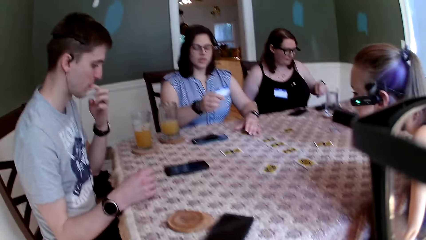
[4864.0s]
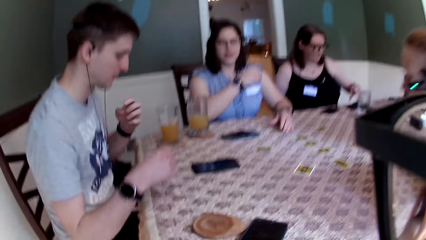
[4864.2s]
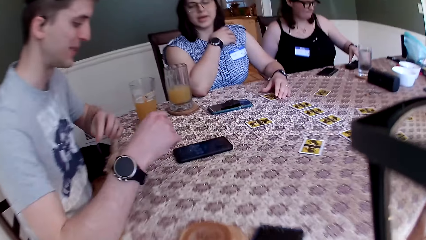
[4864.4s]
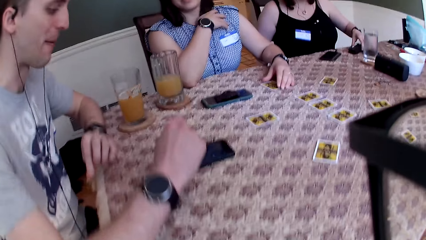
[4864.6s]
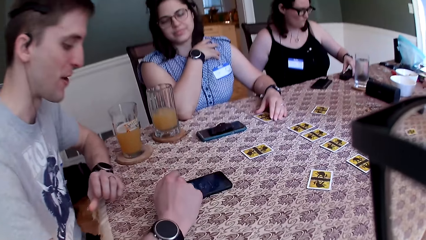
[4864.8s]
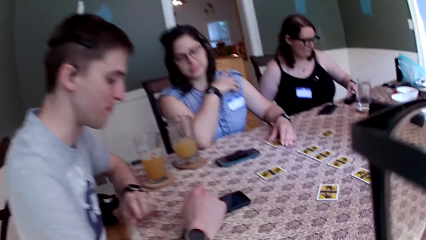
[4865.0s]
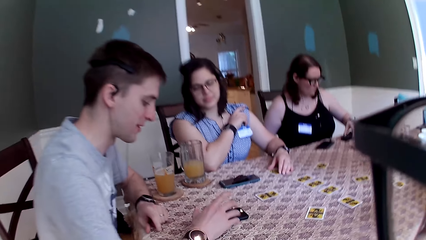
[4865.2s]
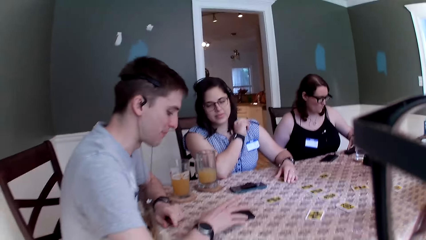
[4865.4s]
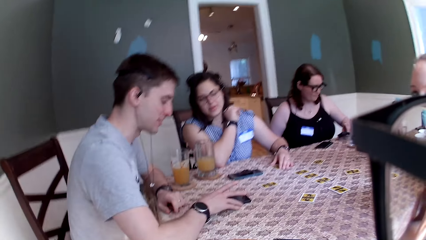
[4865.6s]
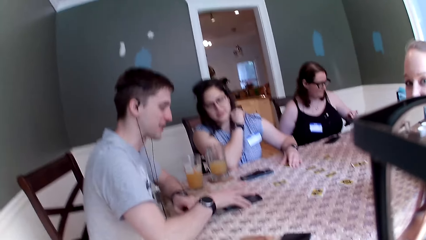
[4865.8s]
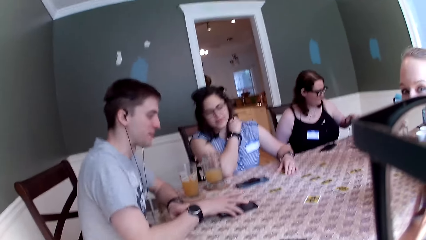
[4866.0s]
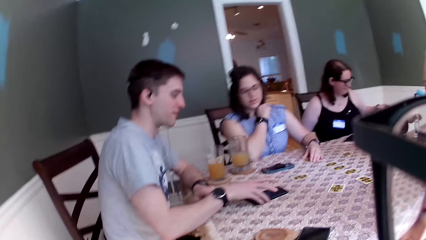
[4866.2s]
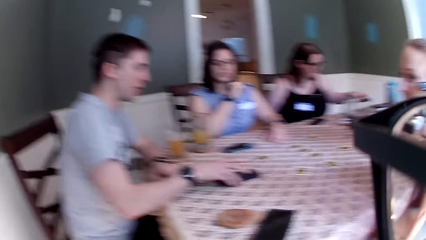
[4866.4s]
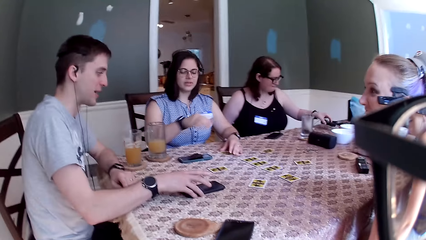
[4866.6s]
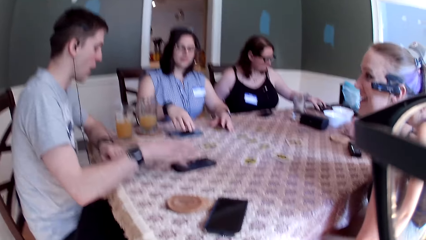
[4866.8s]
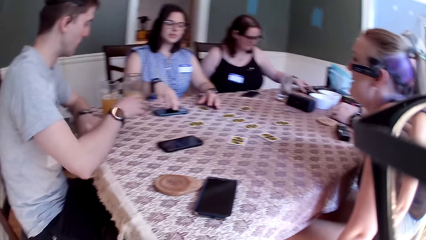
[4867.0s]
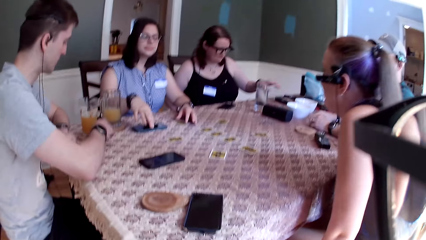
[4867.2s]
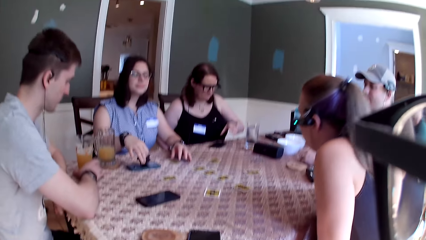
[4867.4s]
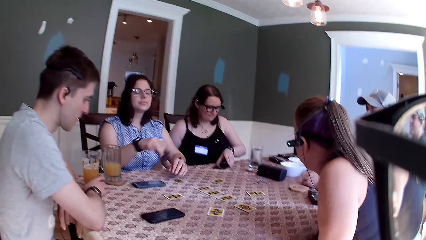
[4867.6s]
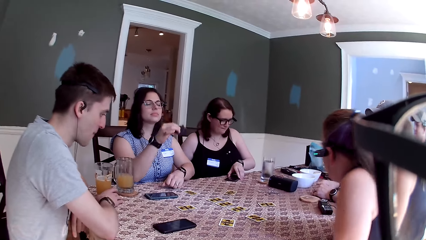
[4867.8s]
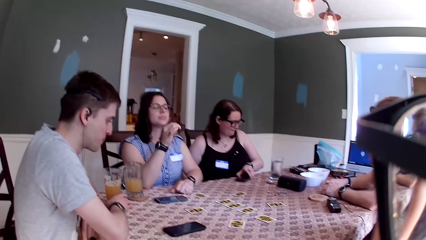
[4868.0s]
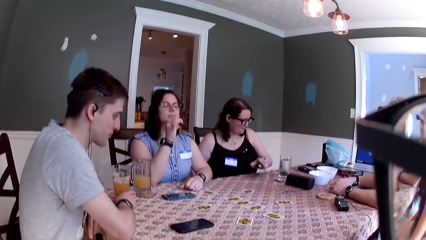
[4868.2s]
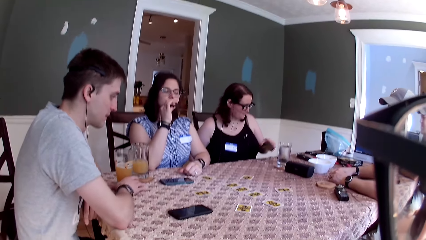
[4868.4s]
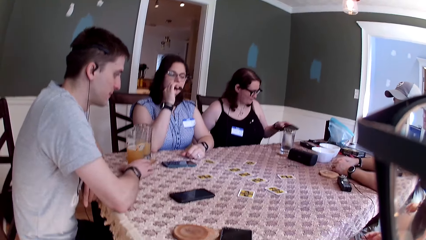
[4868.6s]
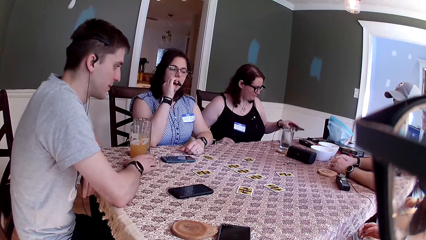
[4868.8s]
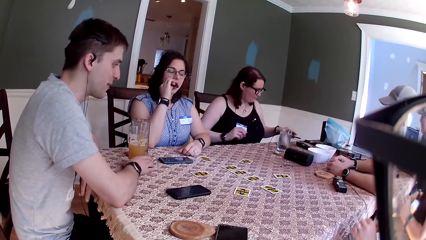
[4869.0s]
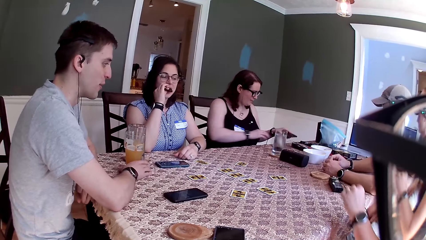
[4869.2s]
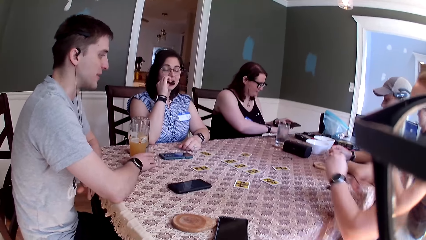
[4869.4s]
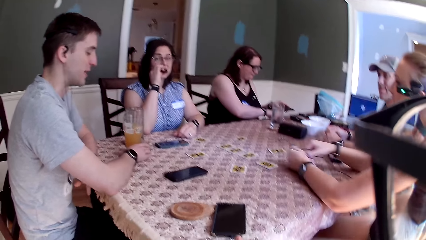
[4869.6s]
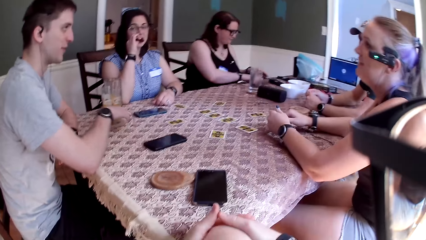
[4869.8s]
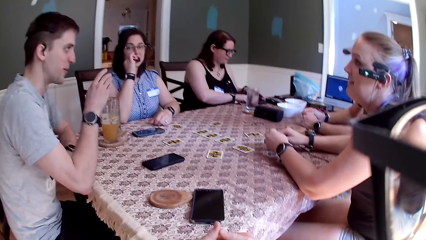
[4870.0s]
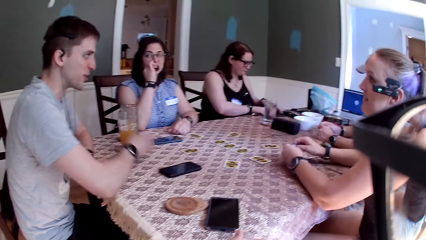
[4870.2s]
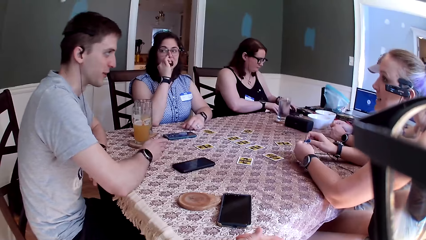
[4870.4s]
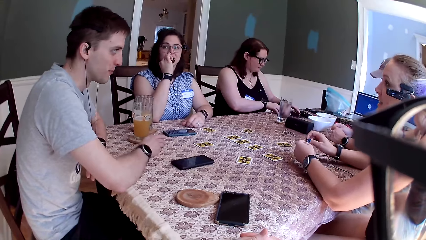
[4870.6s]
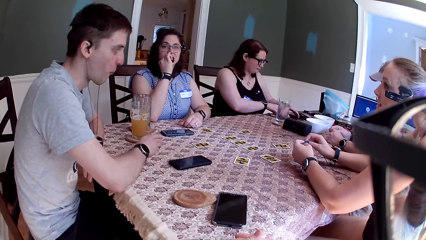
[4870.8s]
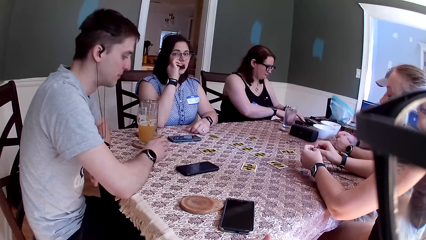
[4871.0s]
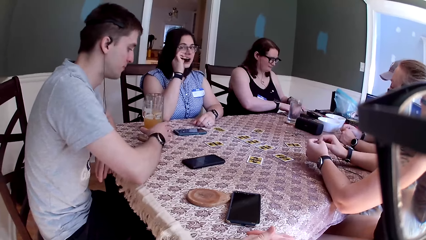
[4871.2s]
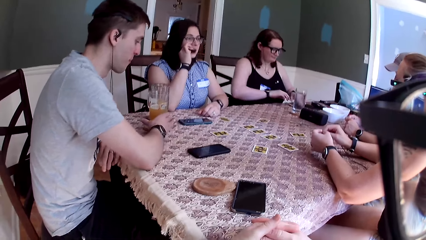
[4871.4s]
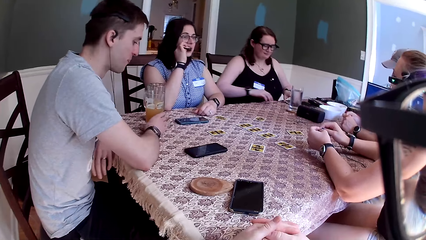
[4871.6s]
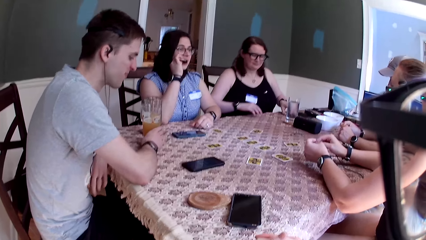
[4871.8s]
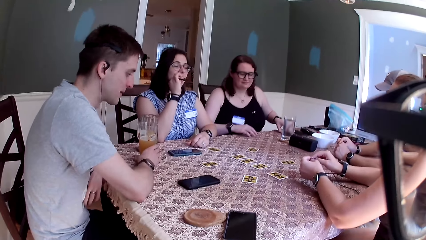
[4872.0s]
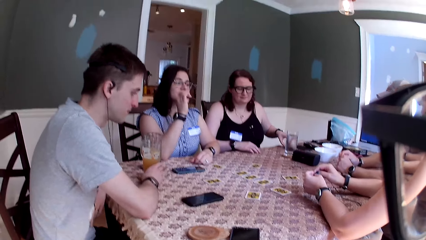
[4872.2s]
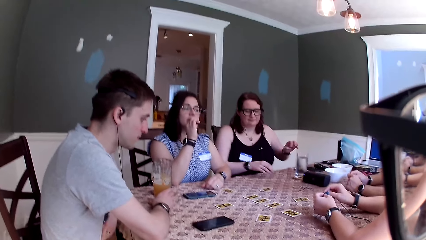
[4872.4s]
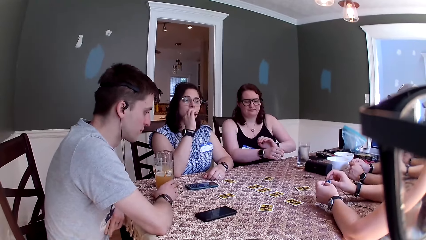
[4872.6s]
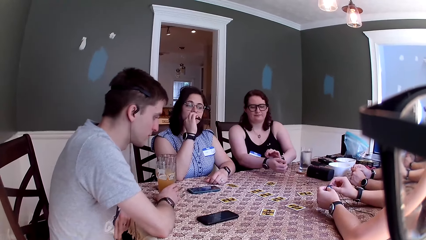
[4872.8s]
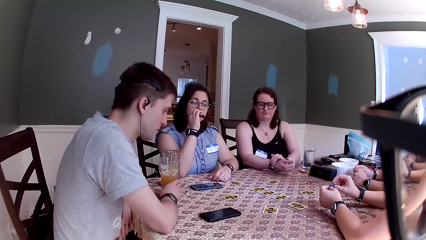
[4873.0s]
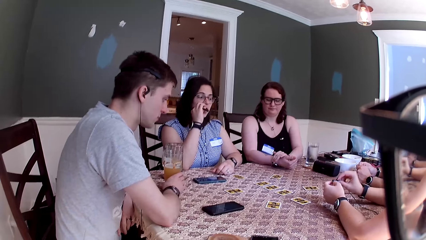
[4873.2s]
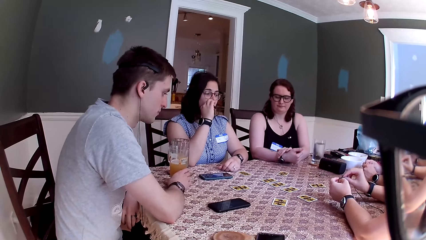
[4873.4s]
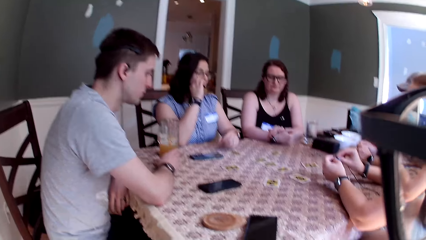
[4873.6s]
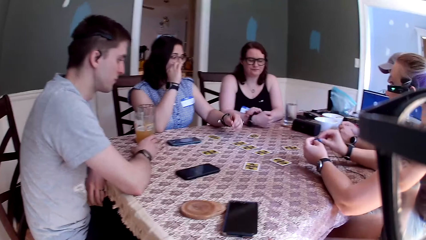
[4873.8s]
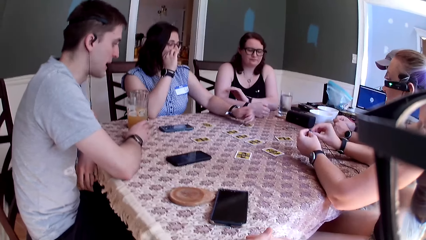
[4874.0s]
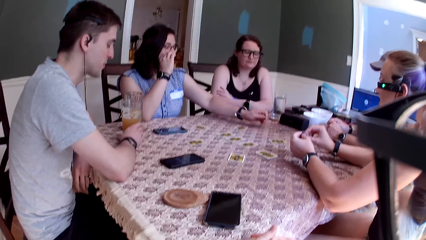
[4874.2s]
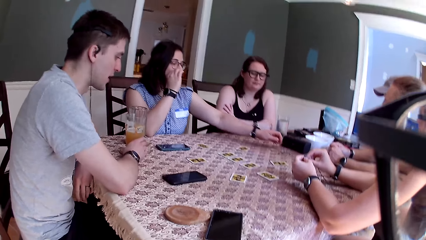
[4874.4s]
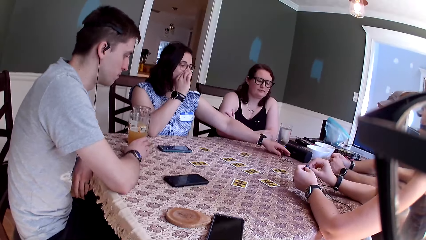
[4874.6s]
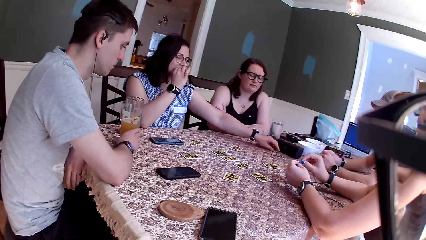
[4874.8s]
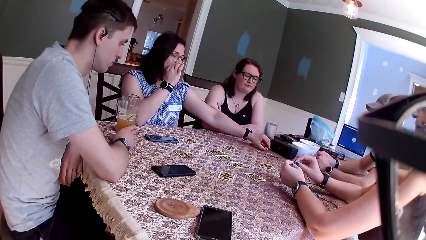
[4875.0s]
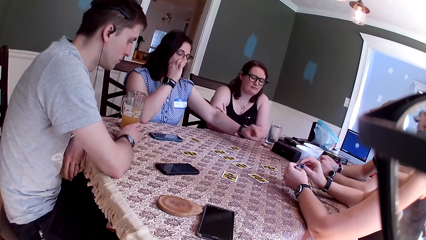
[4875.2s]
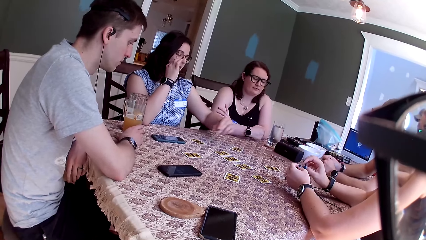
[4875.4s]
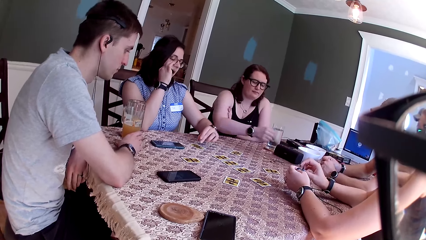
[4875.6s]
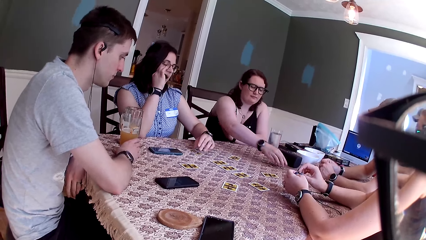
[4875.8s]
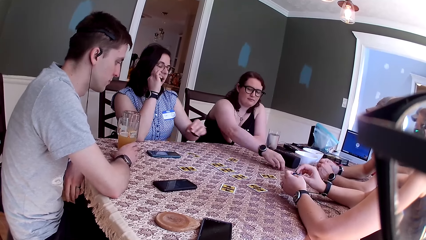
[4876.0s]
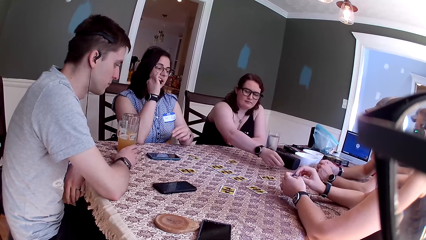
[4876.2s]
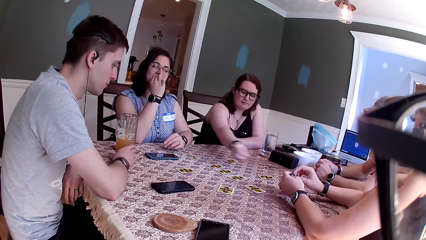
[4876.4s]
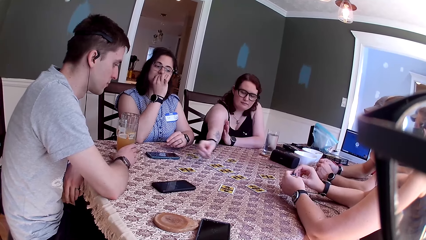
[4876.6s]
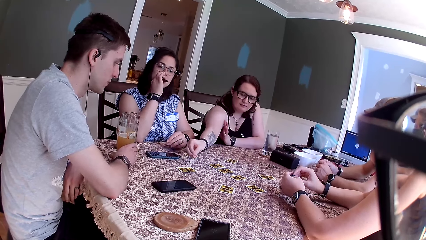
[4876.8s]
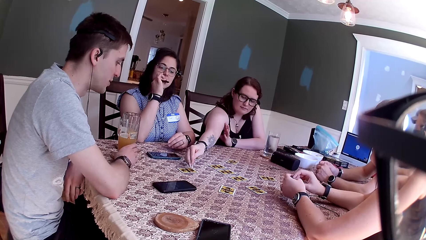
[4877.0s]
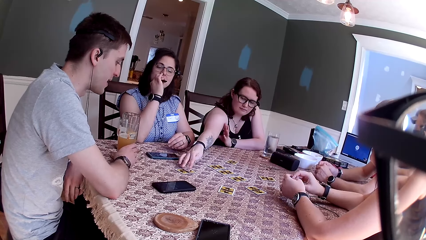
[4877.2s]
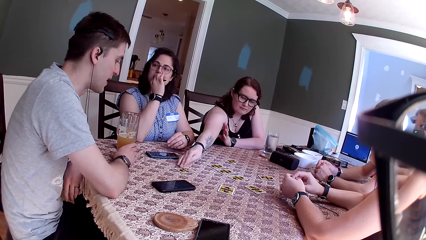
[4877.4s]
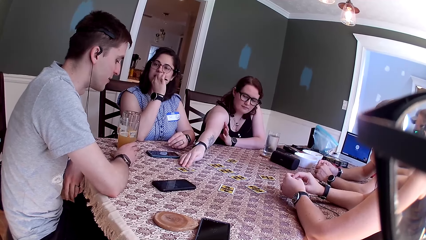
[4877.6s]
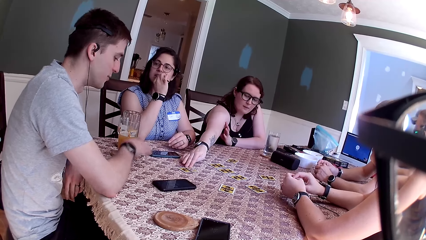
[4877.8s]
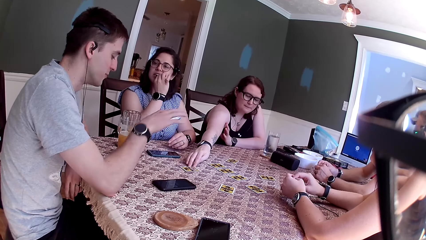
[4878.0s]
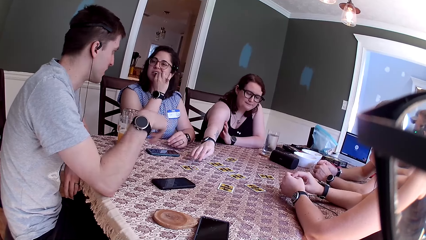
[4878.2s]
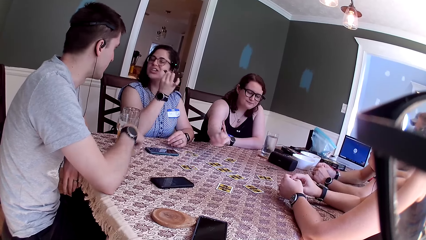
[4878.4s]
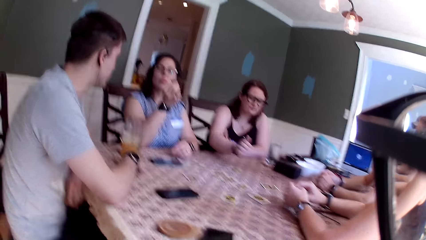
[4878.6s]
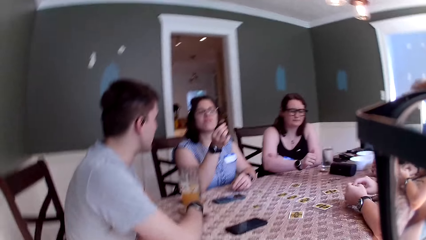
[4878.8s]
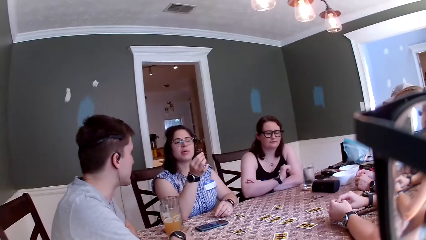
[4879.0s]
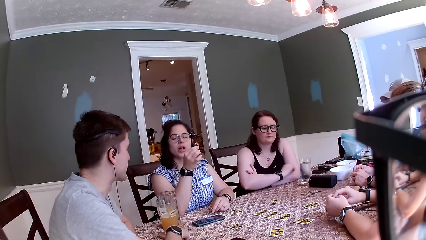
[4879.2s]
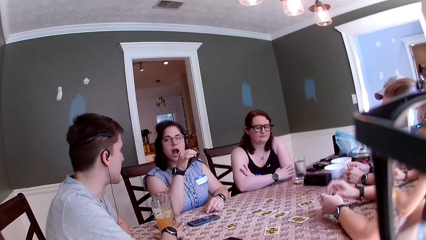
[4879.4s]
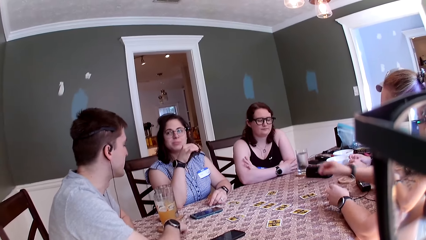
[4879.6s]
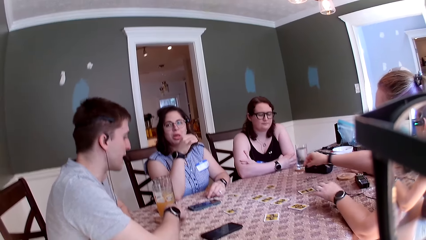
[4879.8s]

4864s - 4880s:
The camera wearer plays the One Night Ultimate Daybreak game with other persons. A woman places her left hand on the card on the table. A man speaks to a group of people on the table. A second woman picks up a phone on the table with her left hand and drops the phone on the table with her left hand. The first woman picks the cookie on the phone with her right hand and puts the cookie in her mouth with her right hand. A third woman places both hands on the table. The first woman speaks to a group of people on the table. The man speaks to a group of people on the table. A fourth woman picks something. She drops a chip on a card on the table. A fifth woman carries a chip from the table with her right hand. She drops the chip on a card on the table. Another man speaks to a group of people at the table.
